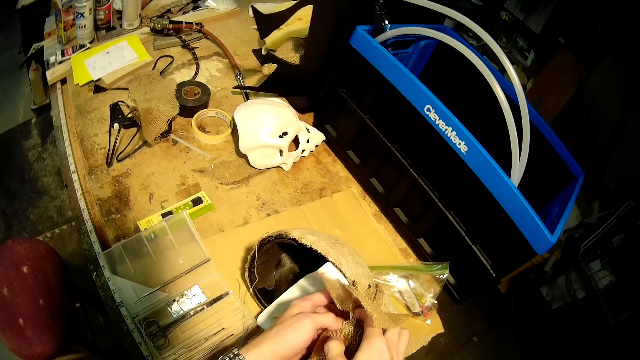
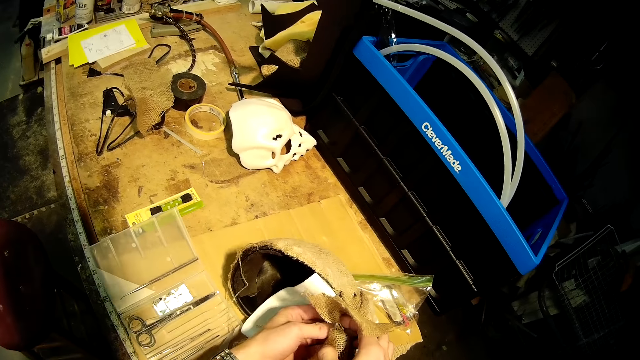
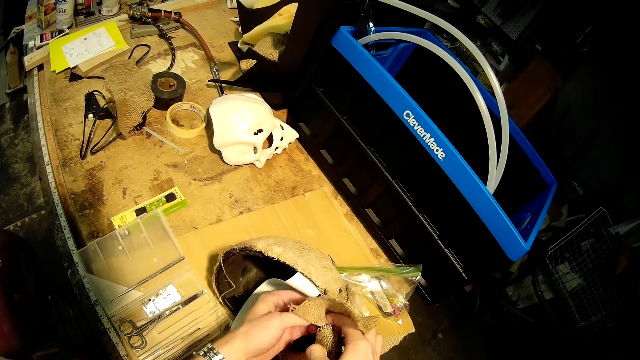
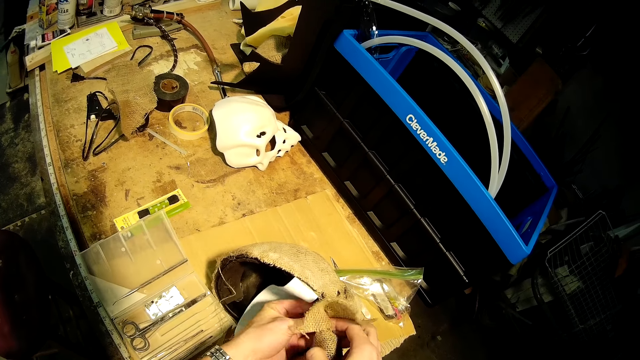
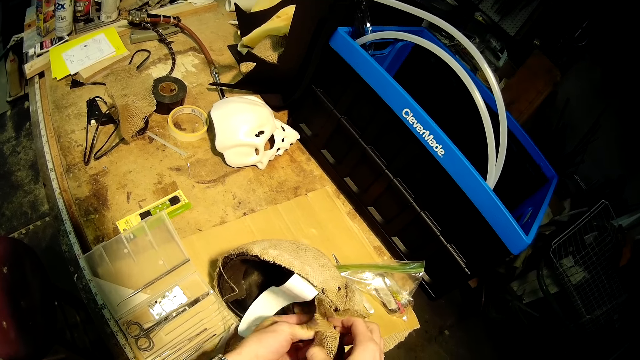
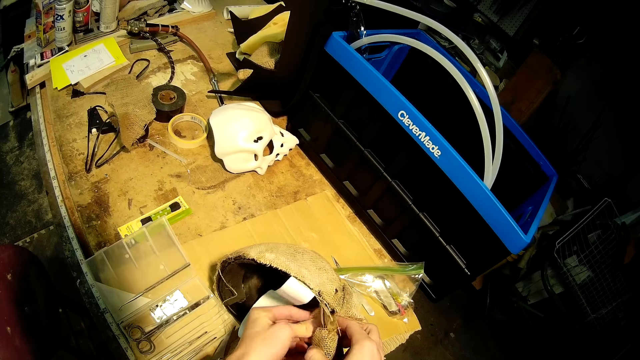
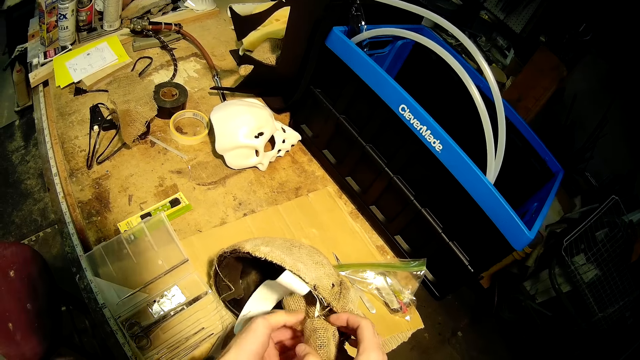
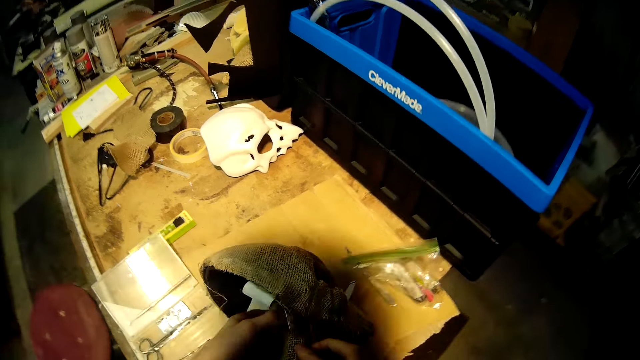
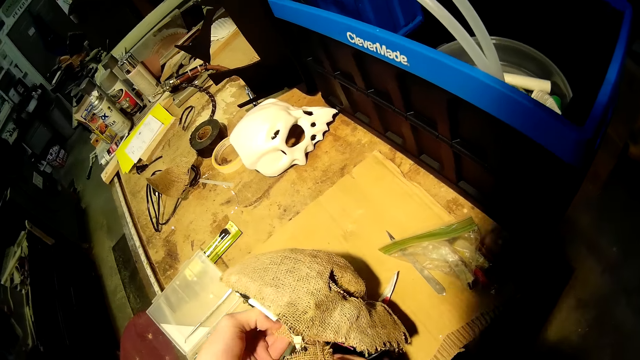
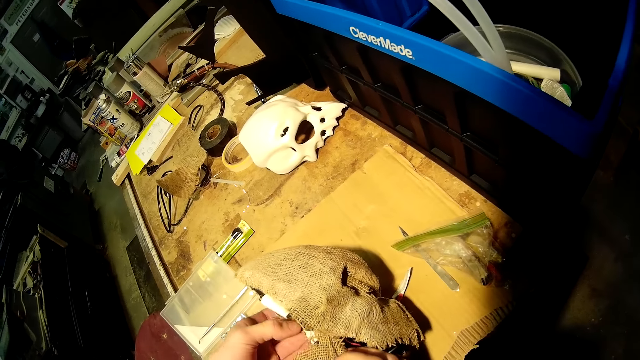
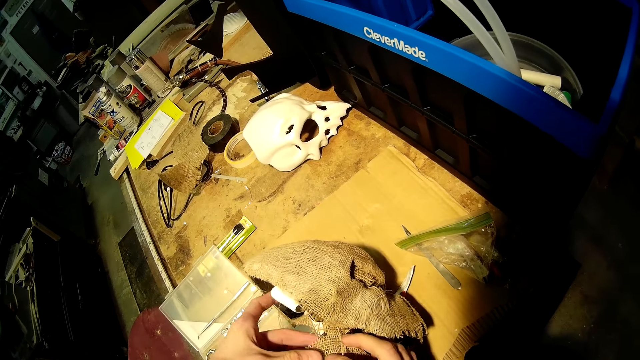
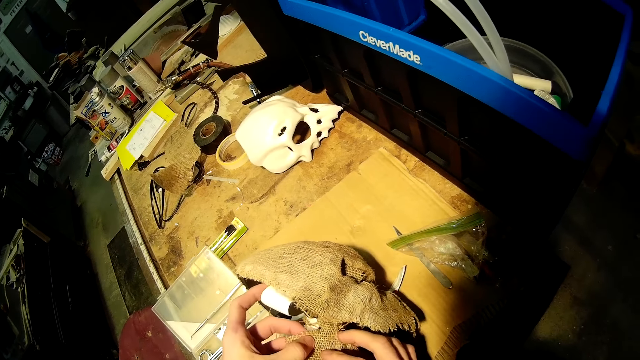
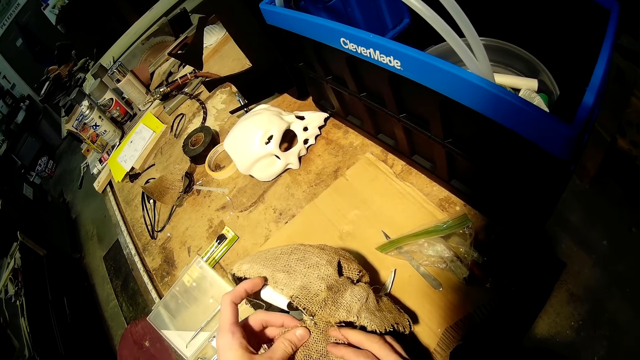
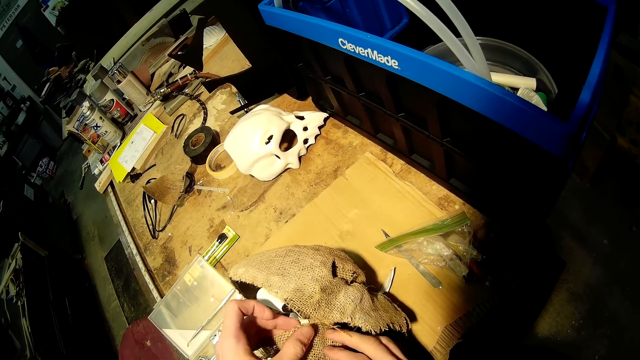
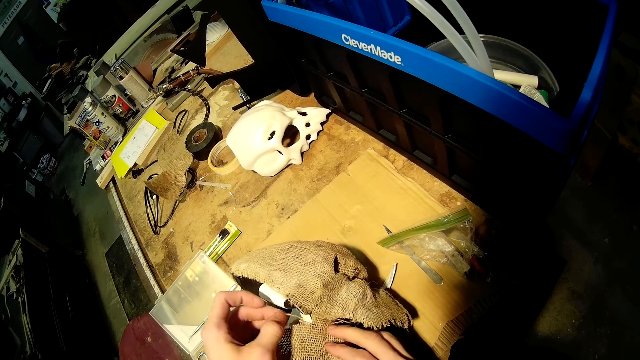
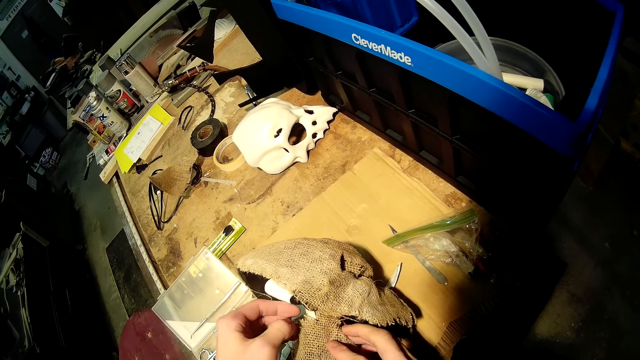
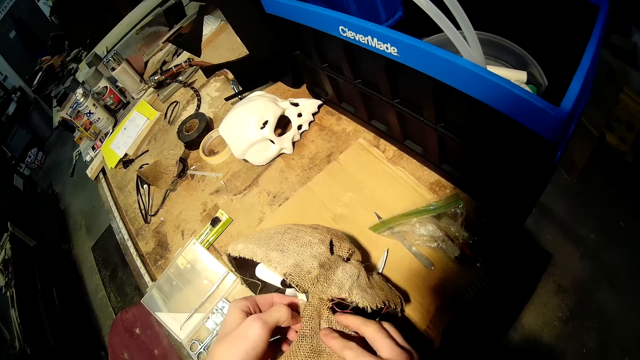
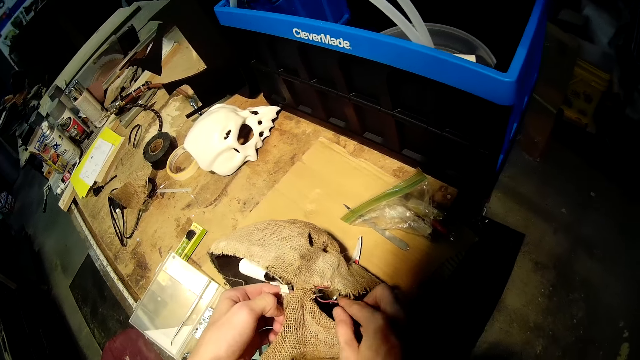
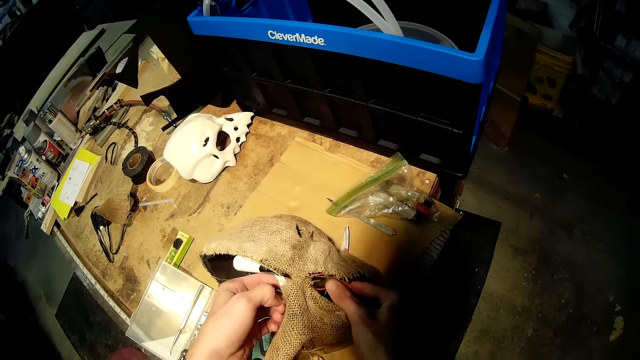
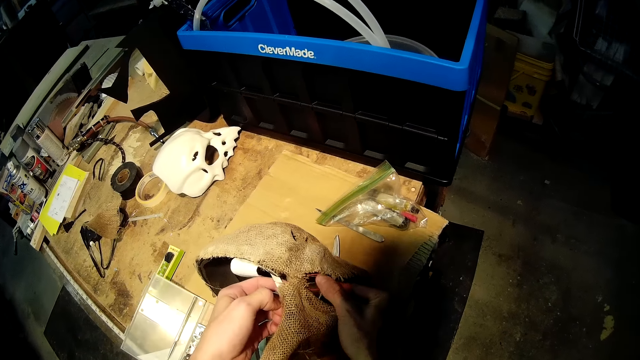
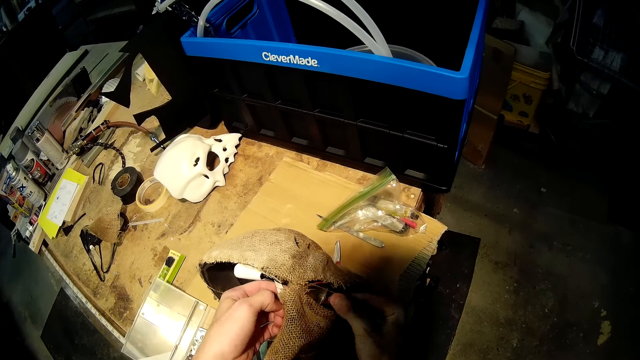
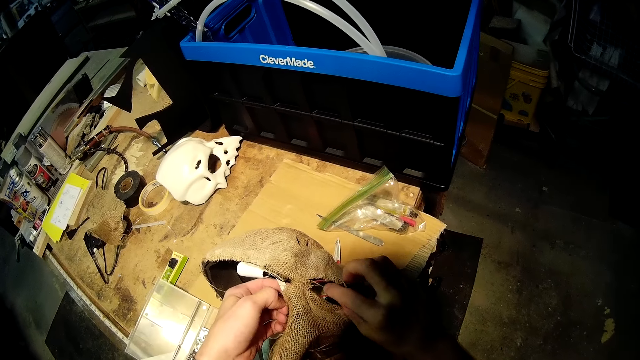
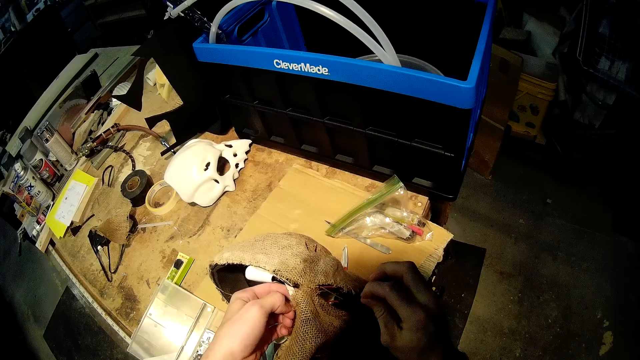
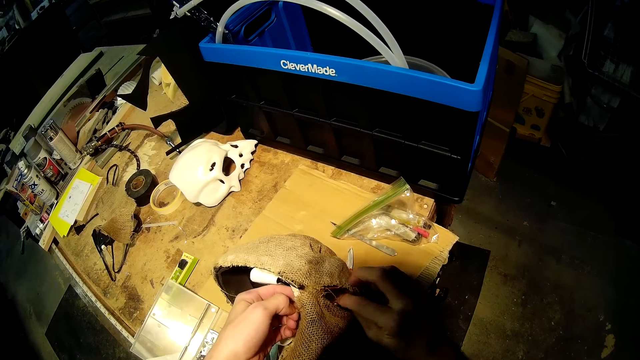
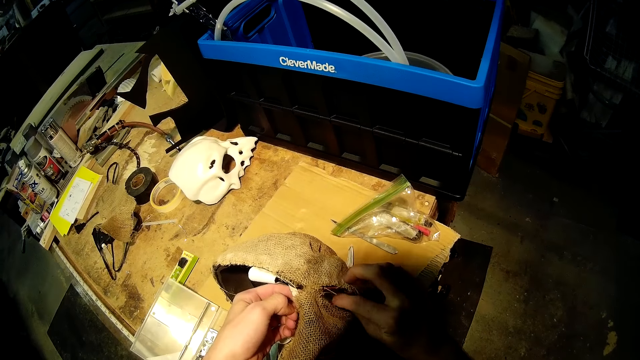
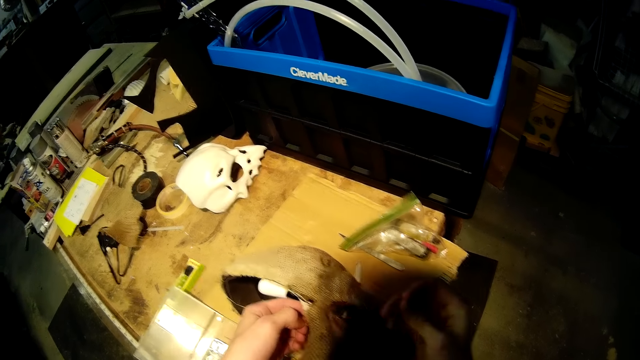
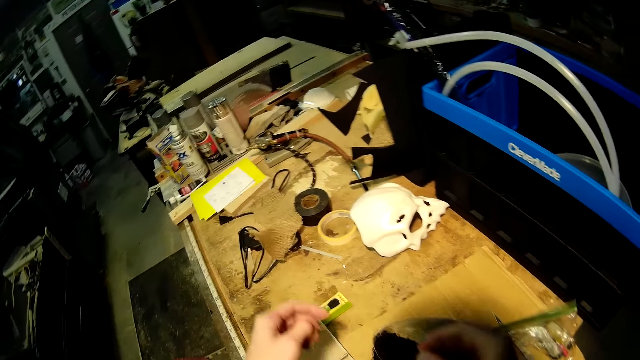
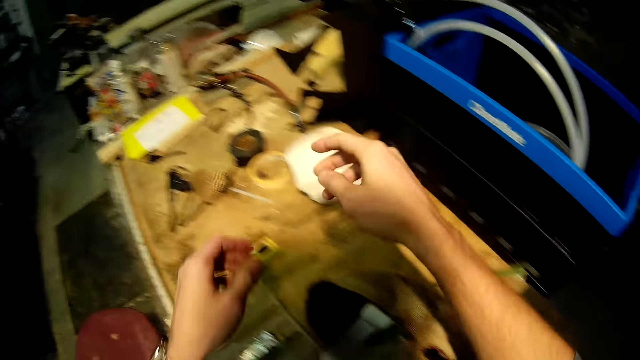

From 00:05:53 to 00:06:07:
The camera wearer removes a strand of fabric from the helmet with his left hand. He removes another strand of fabric from the helmet with his right hand.

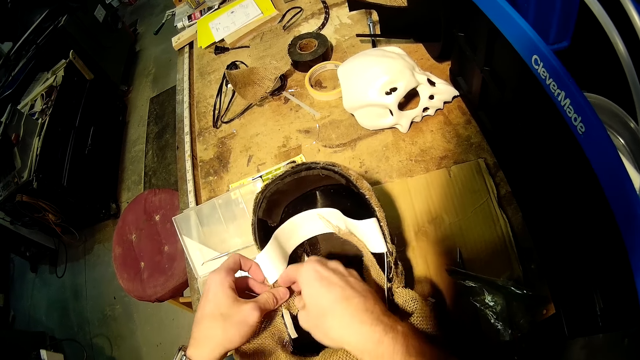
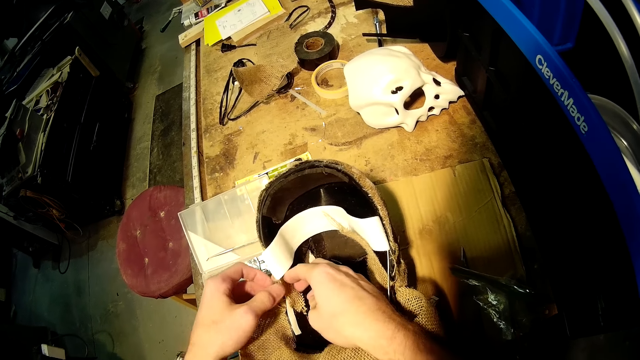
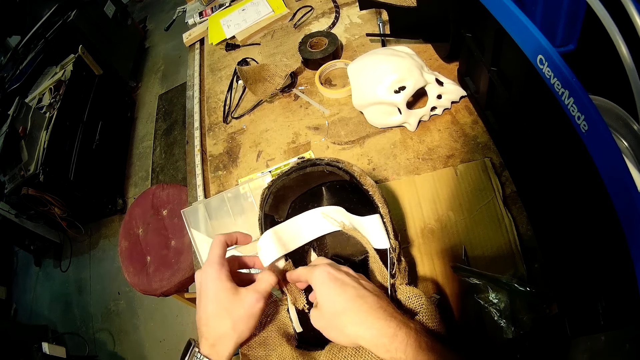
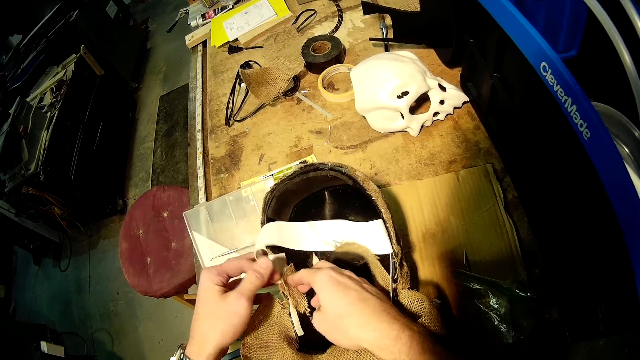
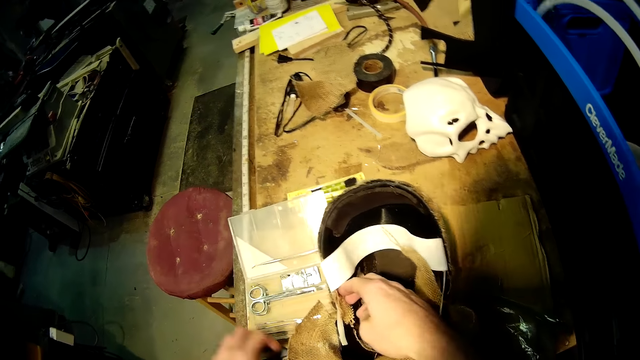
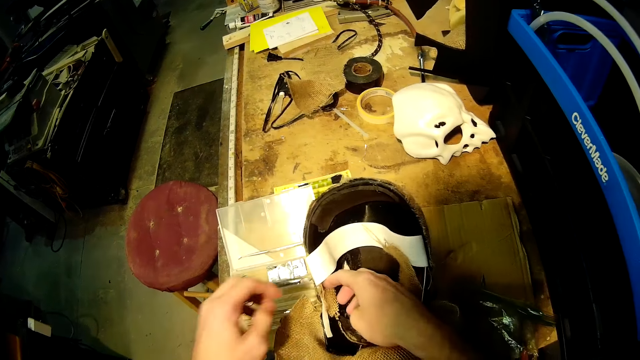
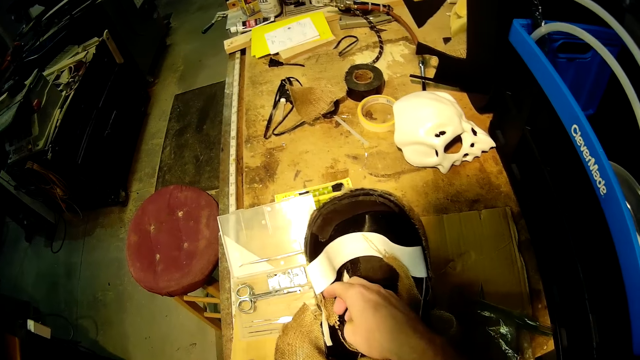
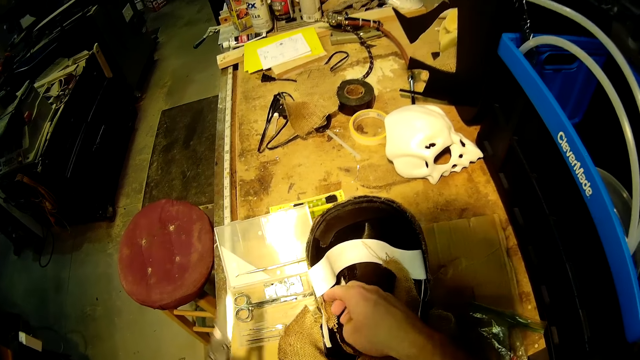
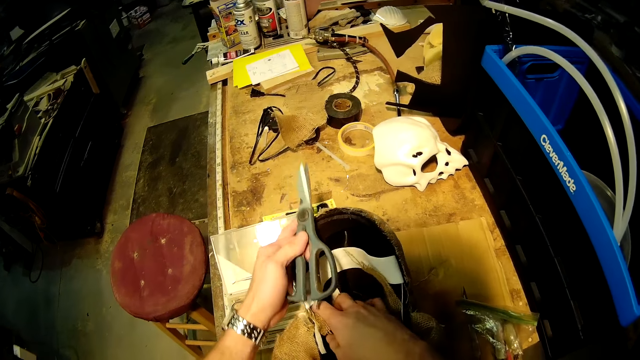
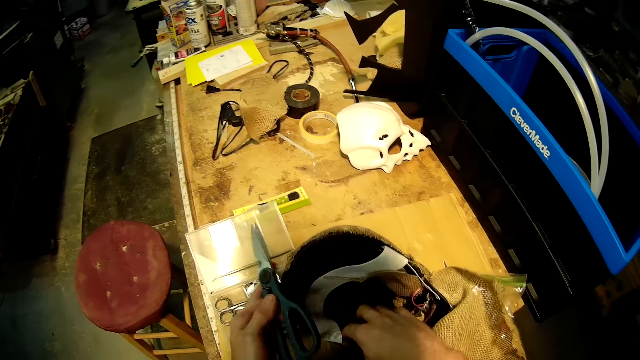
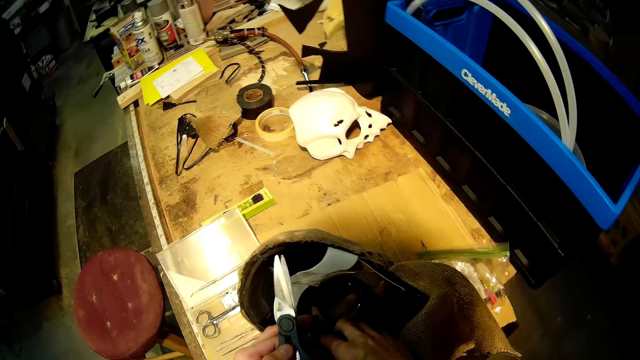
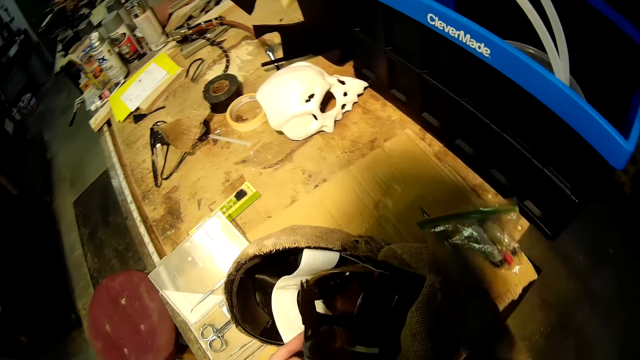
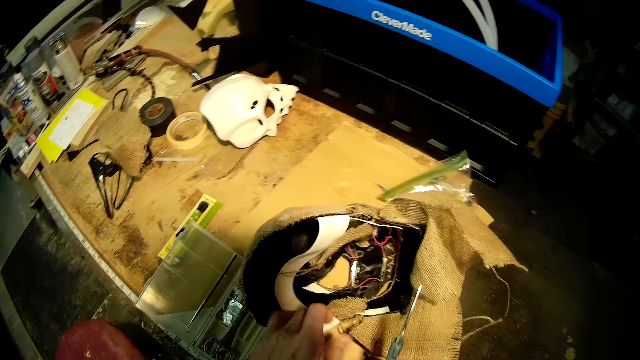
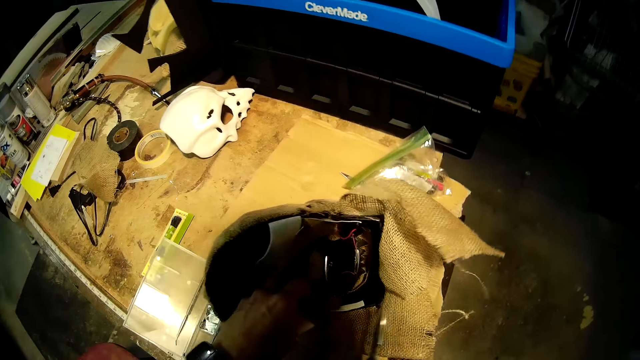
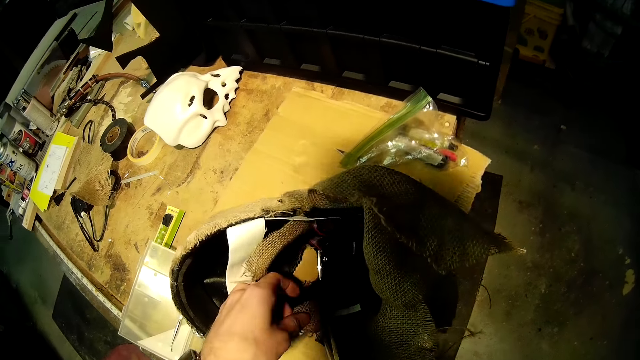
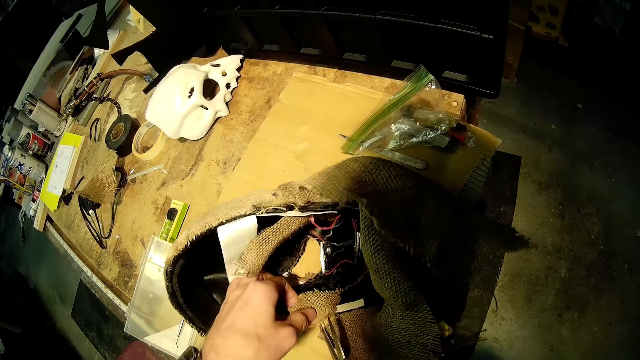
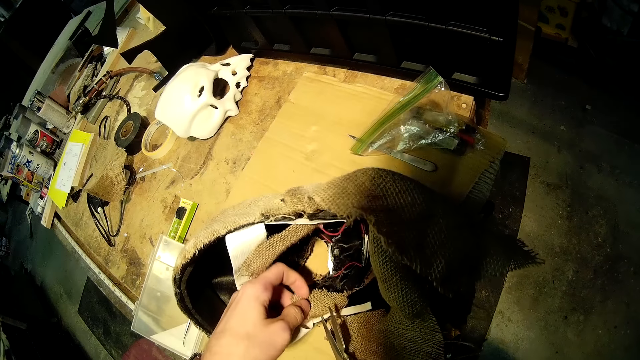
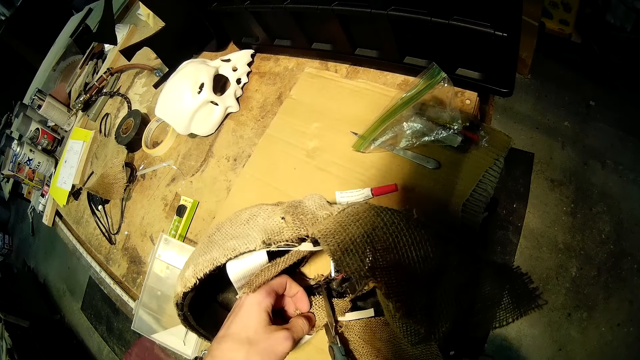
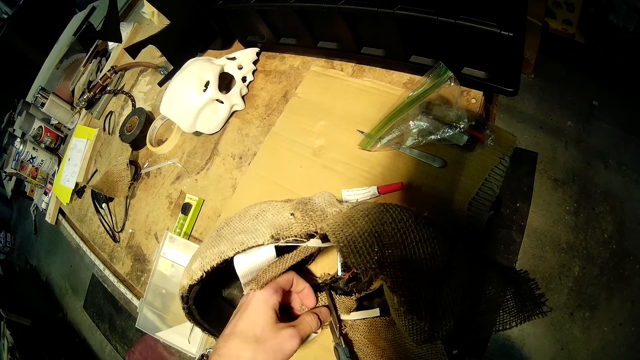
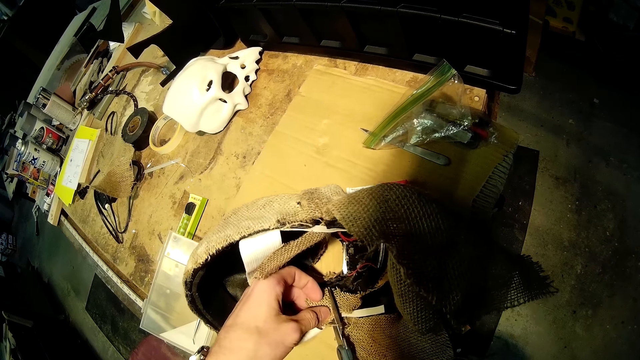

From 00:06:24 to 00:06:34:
The camera wearer fixes the skull cover with his hands. He picks the pair of scissors from the container on the table with his left hand. He passes the scissors to his right hand with his left hand. He holds the fabric of the helmet on the work bench with his left hand. He cuts the fabric of the helmet with the scissors in his right hand.
